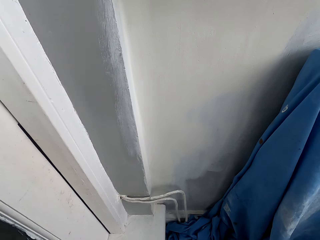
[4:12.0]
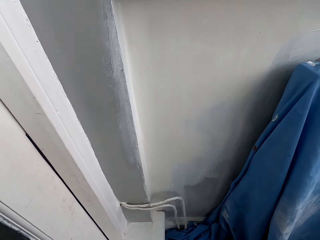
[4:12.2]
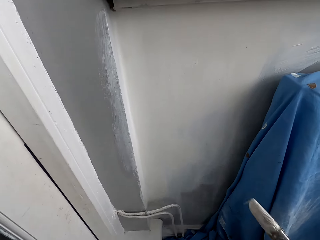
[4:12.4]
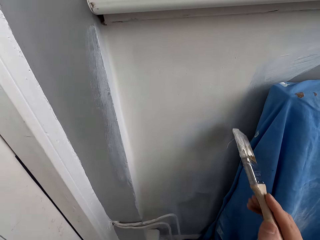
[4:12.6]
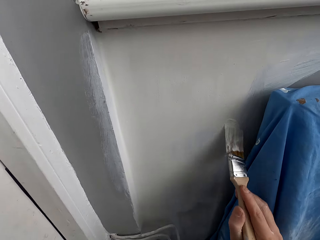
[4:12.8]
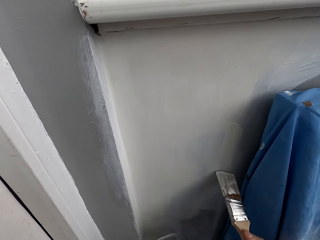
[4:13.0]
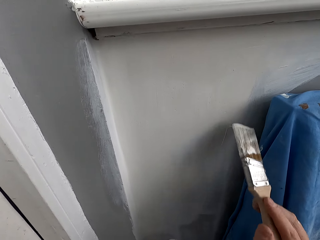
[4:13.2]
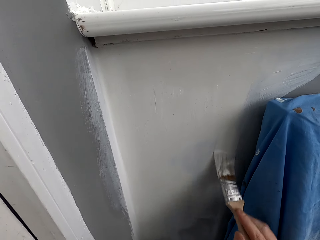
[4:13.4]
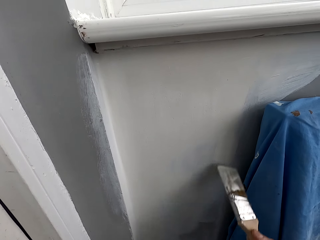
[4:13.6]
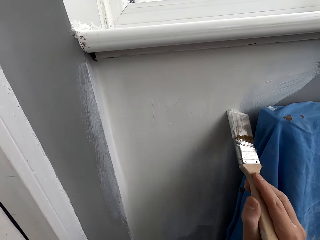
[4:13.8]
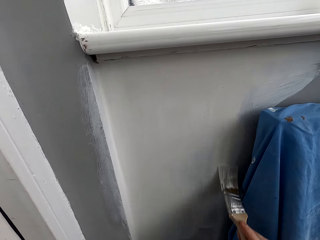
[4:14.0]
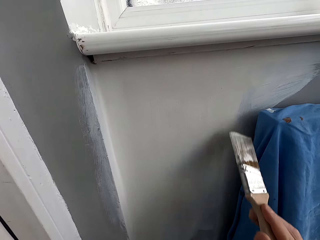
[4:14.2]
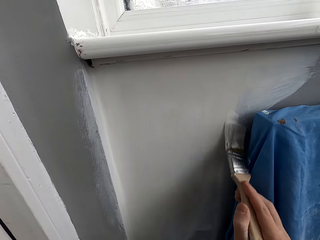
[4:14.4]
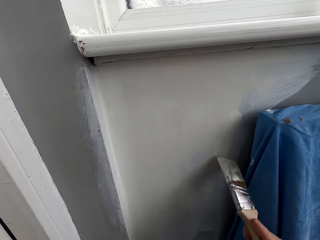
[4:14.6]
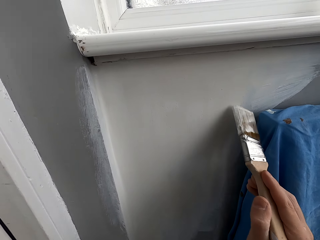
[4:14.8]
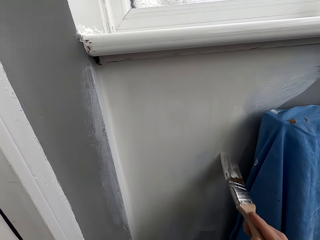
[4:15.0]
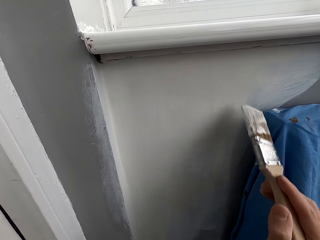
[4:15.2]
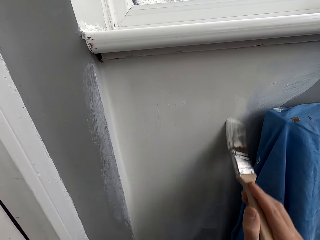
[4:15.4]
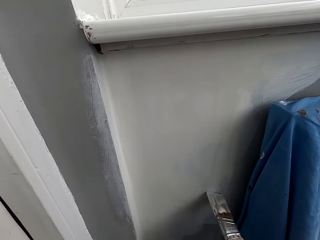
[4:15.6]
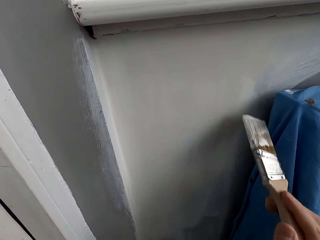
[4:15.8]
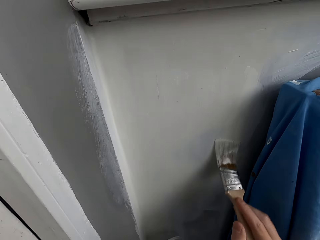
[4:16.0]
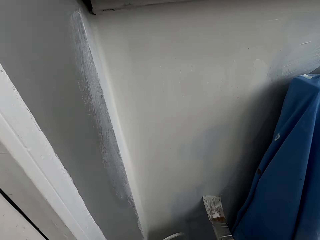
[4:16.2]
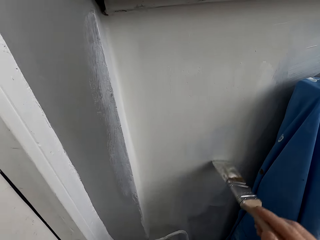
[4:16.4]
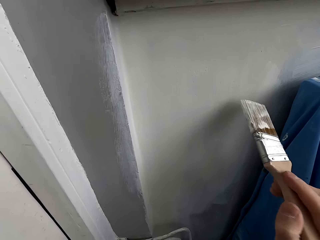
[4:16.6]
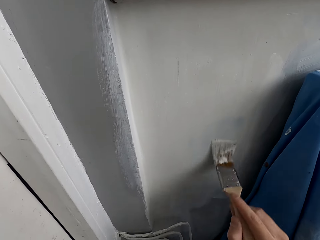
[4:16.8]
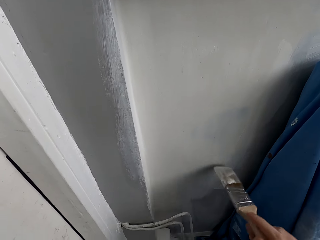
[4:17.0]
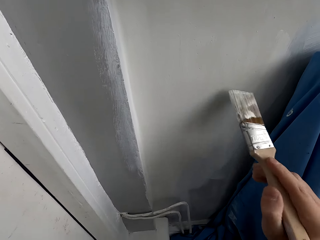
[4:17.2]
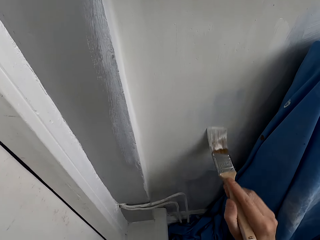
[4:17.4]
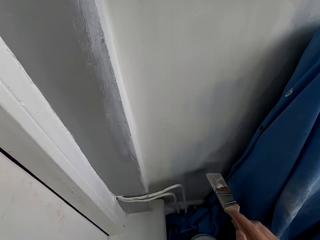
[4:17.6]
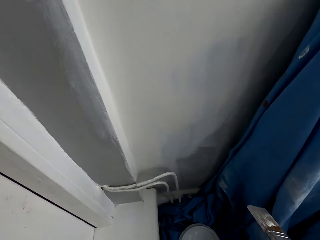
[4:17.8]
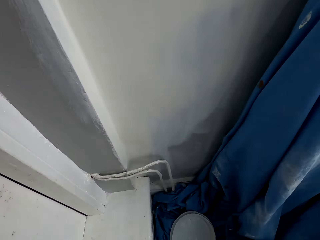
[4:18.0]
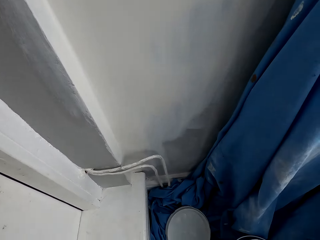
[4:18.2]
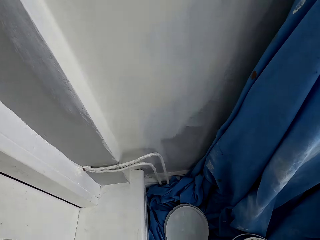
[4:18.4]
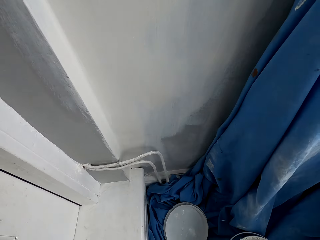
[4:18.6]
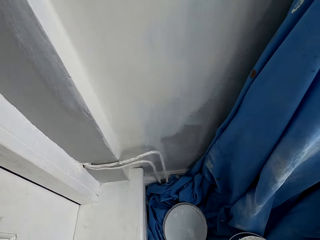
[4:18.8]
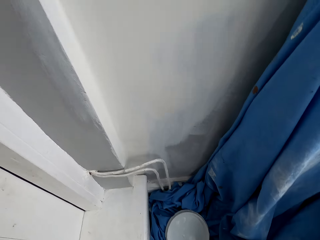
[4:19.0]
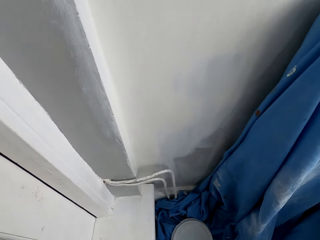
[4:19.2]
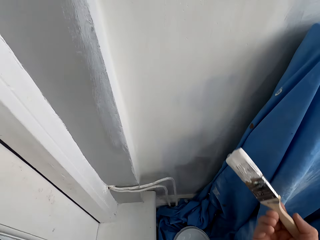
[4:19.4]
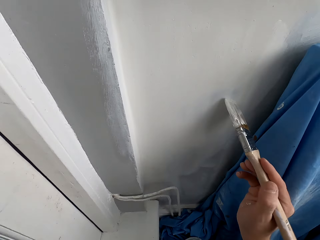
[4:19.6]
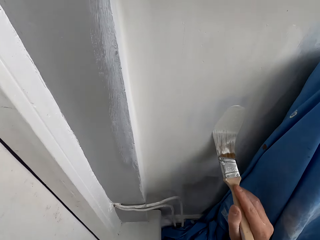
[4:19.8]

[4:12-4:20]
The camera wearer paints the wall with a brush.

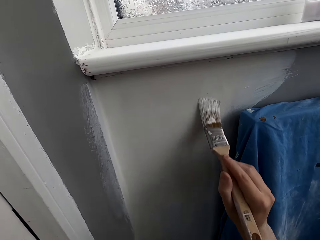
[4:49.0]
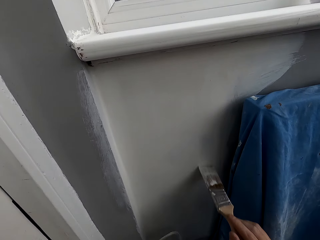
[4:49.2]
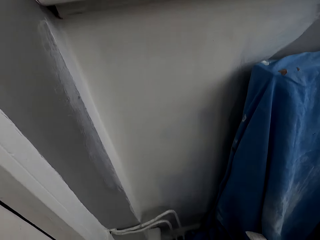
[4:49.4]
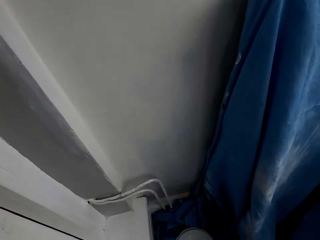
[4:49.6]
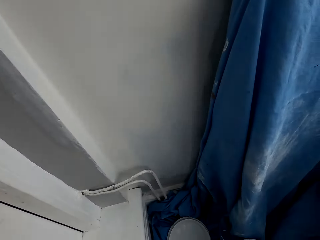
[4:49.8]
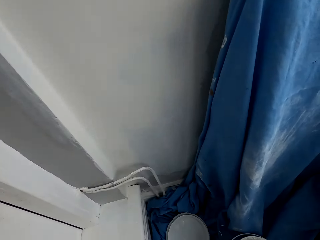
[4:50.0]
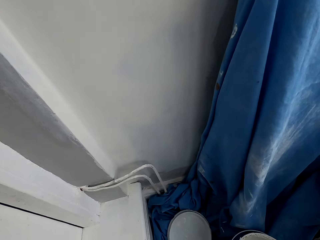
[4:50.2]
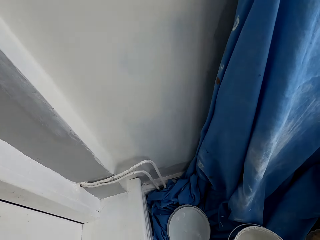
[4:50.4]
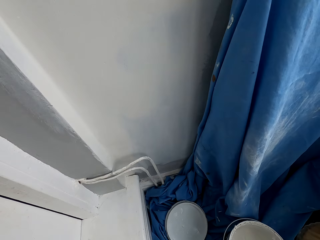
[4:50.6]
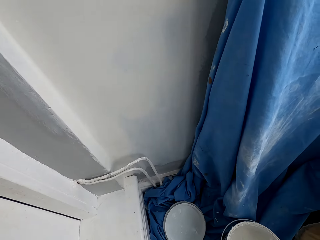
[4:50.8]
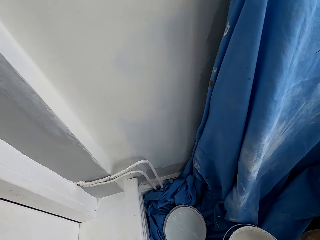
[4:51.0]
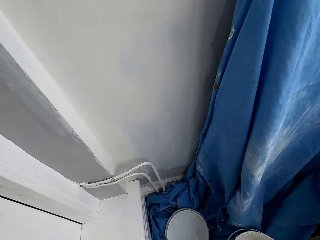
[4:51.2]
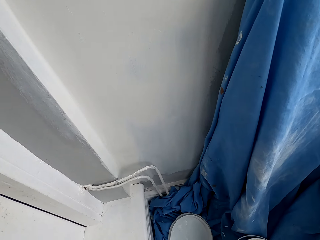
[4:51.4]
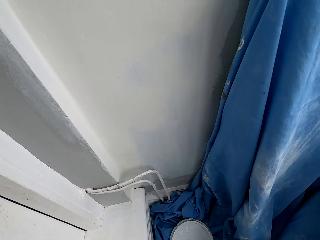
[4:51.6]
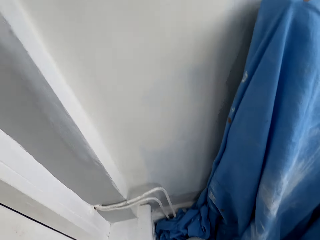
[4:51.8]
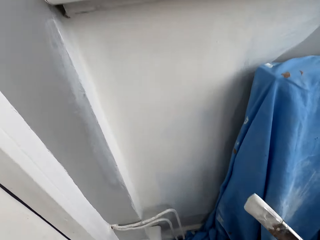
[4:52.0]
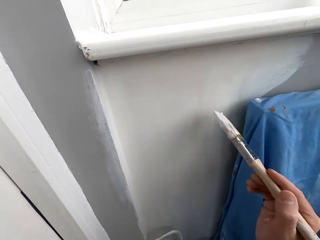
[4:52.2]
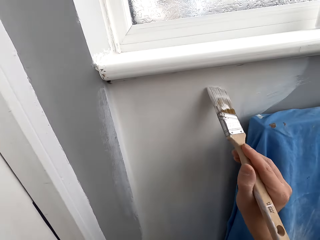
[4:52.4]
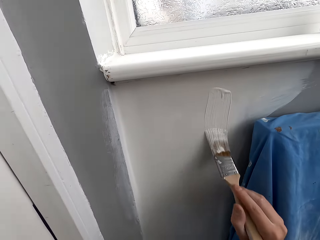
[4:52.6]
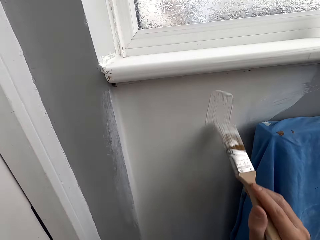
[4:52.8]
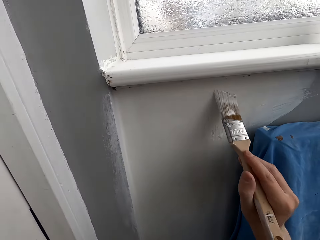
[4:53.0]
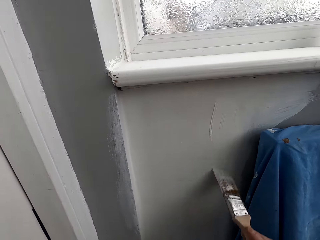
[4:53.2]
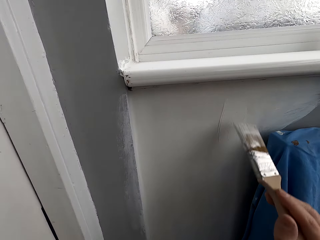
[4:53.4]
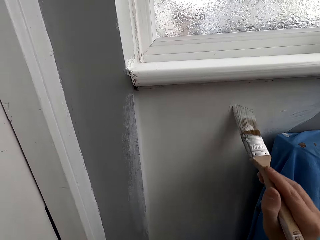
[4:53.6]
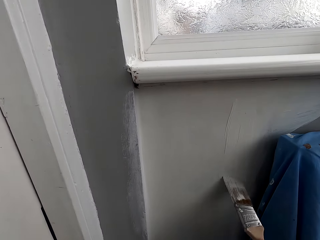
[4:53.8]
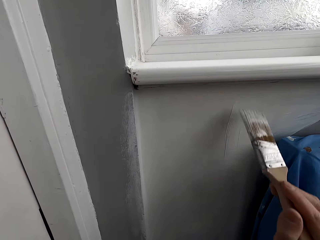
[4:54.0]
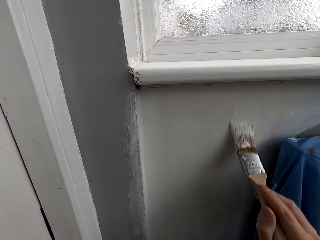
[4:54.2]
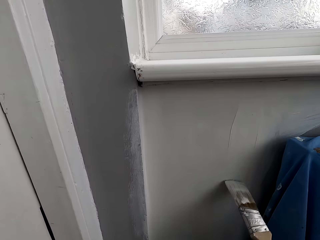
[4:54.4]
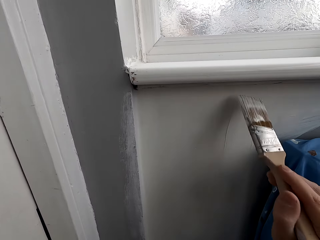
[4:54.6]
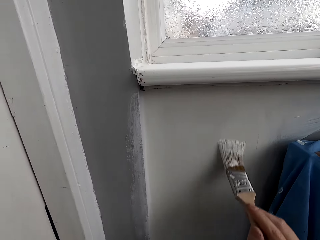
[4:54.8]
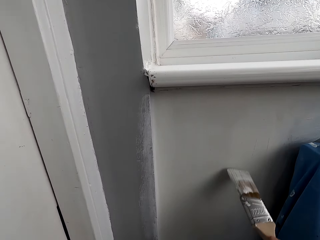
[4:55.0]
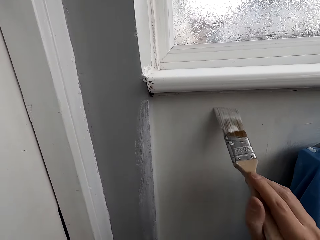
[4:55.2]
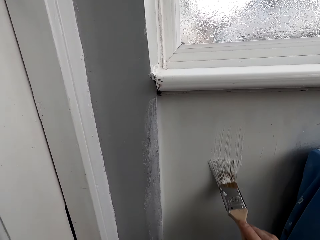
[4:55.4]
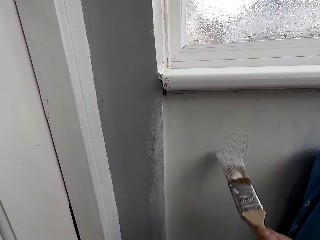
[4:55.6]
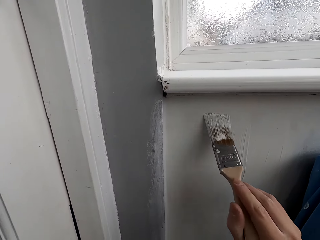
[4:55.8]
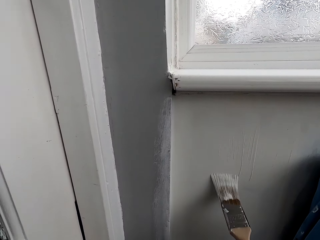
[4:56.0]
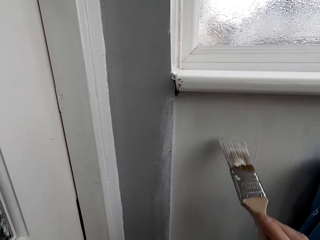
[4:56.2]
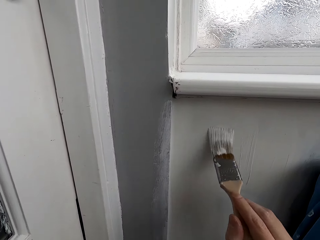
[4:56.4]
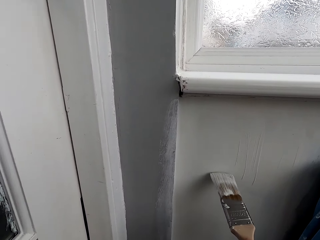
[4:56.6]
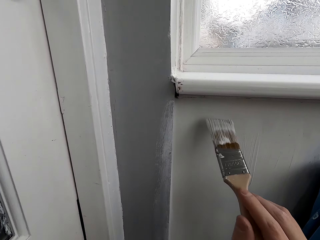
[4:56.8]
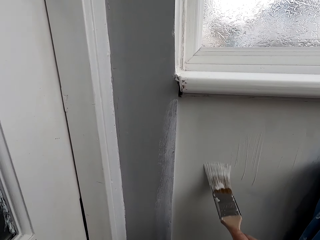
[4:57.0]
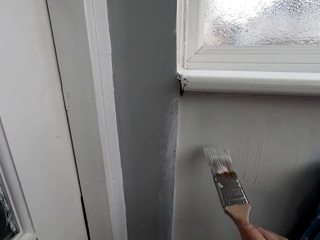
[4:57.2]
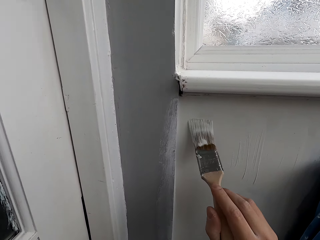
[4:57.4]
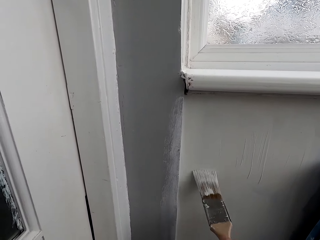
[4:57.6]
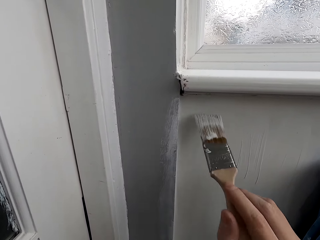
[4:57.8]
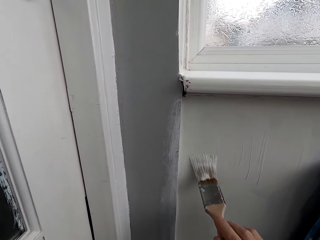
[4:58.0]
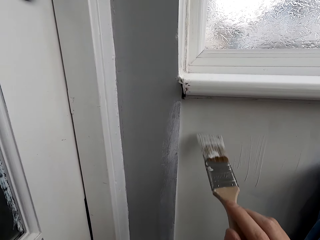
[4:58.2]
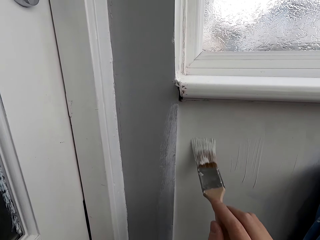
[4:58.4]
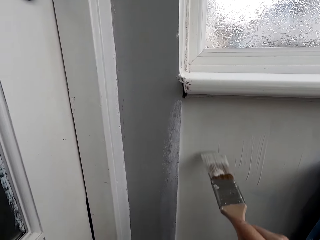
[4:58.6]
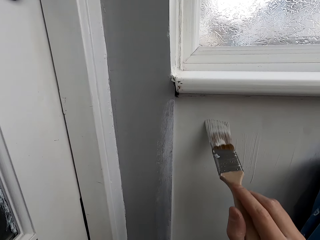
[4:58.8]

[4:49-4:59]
The camera wearer dips the paint brush in the paint container. They paint the wall with the brush.

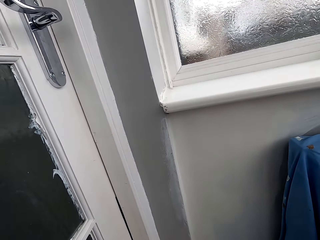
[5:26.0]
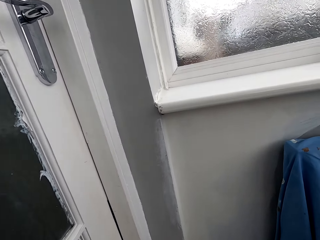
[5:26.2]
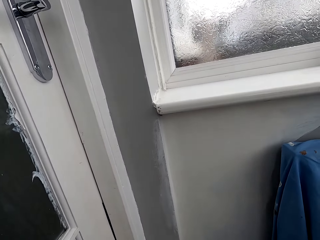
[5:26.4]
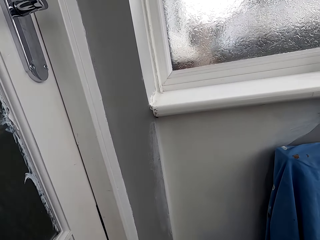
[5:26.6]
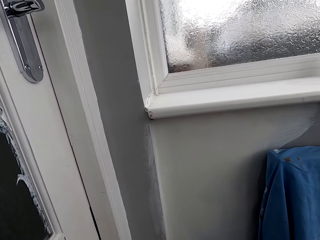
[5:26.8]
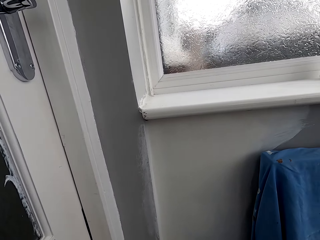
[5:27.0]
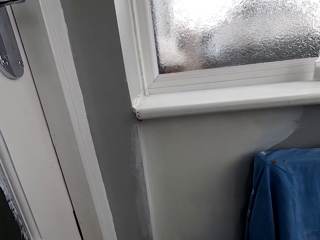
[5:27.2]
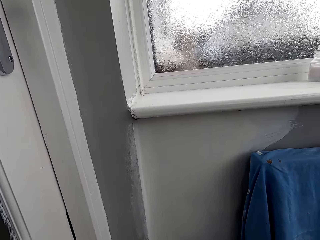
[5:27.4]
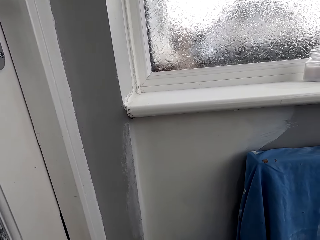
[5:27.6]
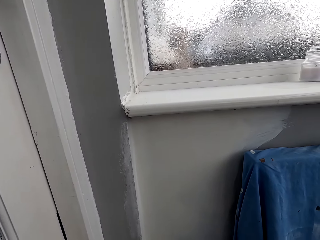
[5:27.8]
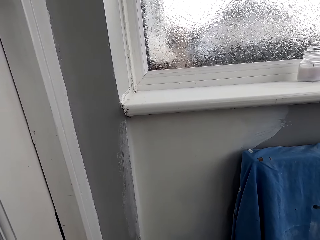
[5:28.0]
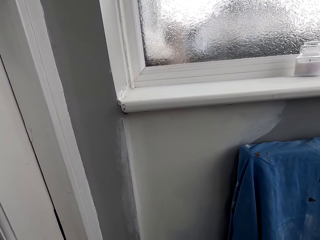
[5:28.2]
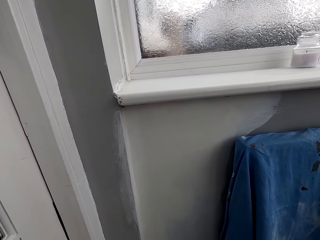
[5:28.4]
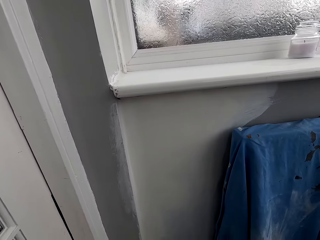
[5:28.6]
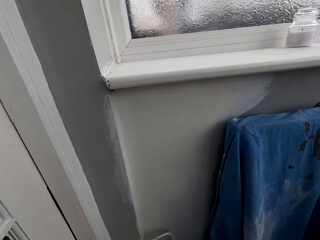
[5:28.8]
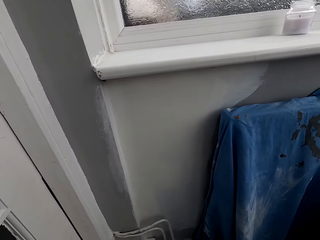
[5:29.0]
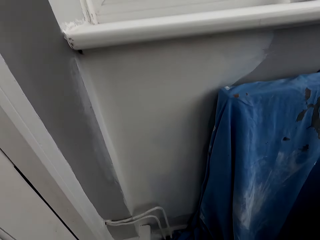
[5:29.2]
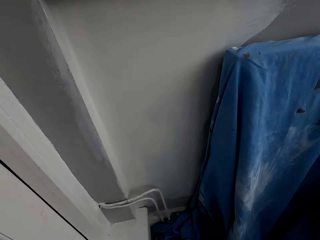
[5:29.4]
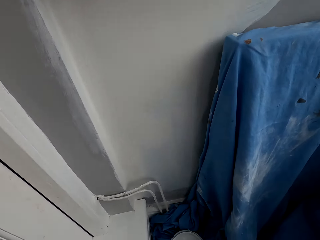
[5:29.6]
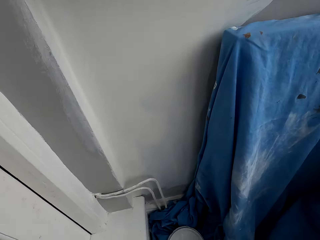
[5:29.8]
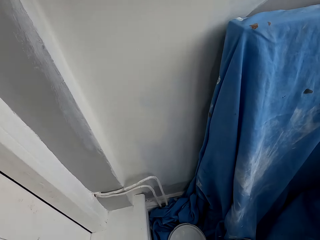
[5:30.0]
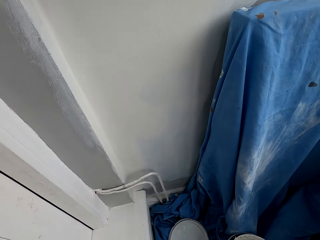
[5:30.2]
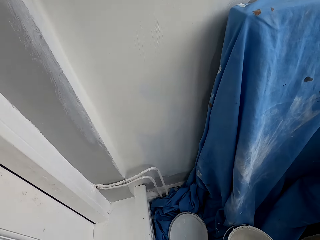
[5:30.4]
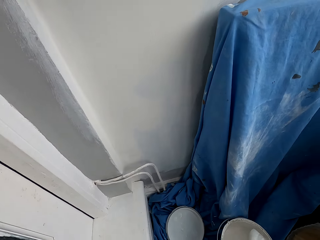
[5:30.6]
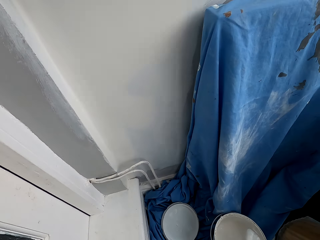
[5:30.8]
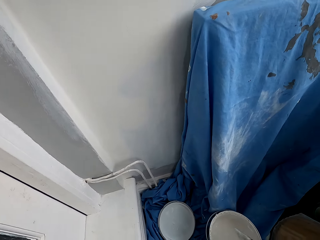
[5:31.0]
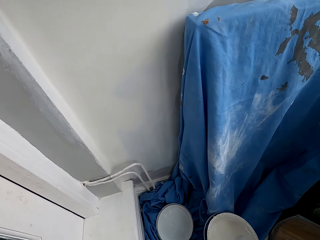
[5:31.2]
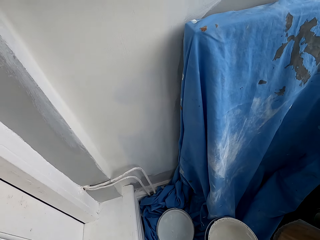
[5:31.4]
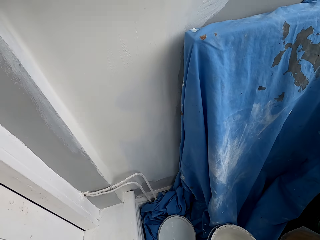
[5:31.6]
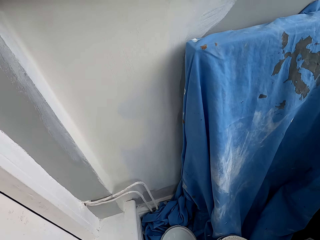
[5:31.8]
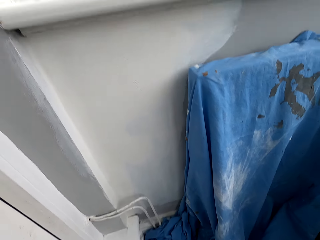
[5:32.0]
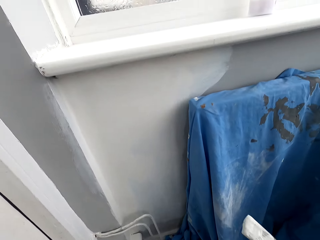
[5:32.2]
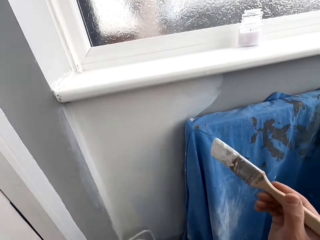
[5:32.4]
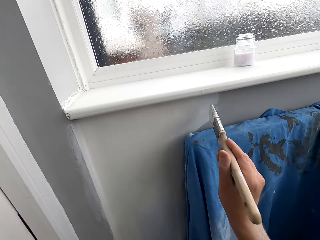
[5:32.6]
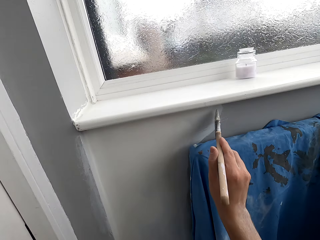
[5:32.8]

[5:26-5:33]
The camera wearer looks at the wall. They dip the brush in the paint container.
